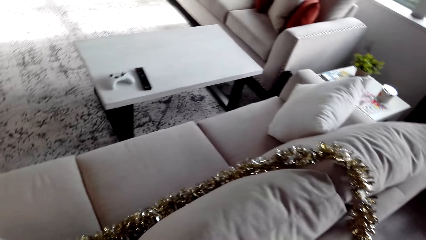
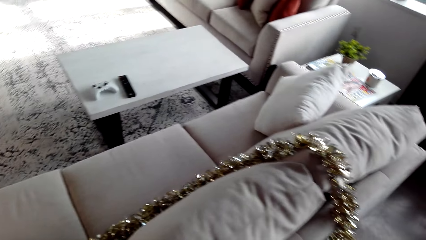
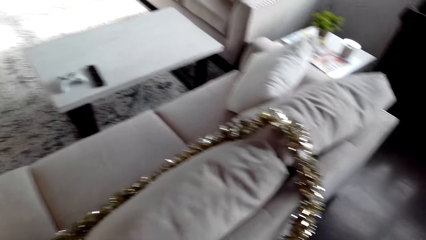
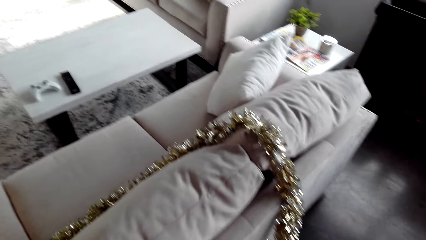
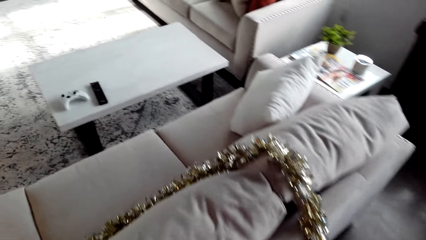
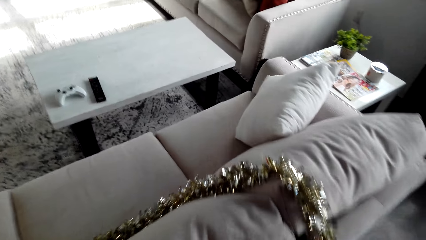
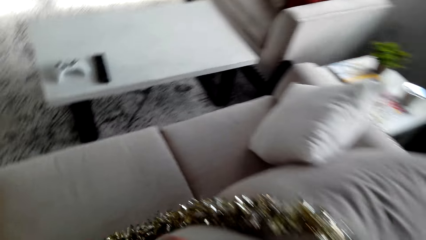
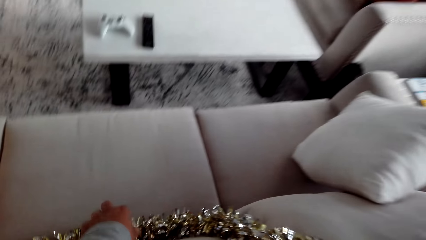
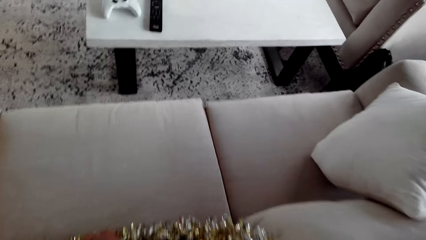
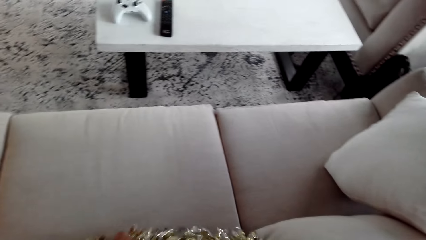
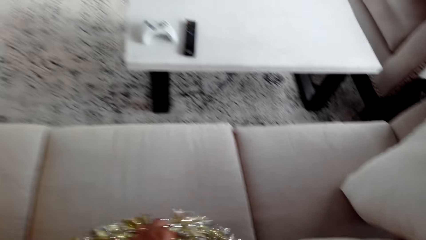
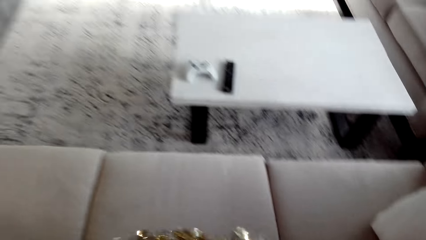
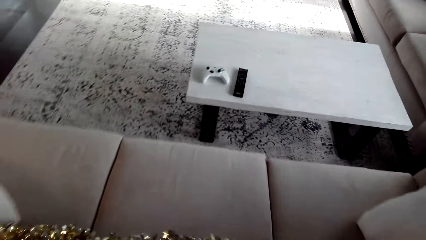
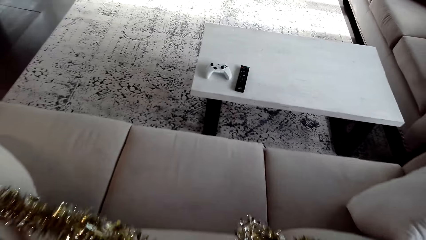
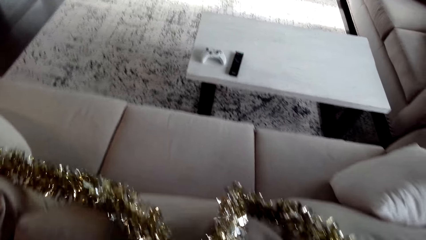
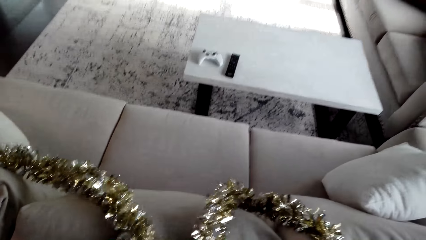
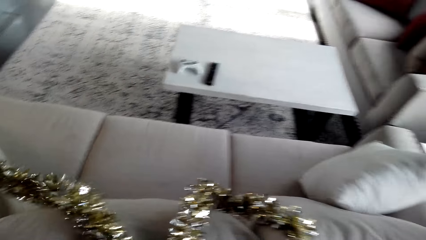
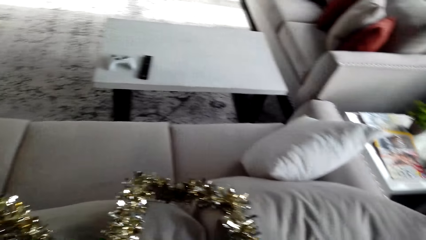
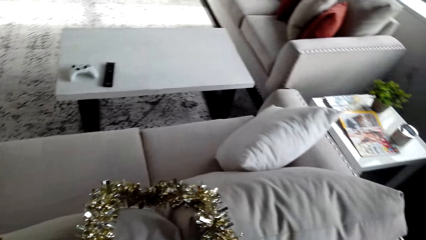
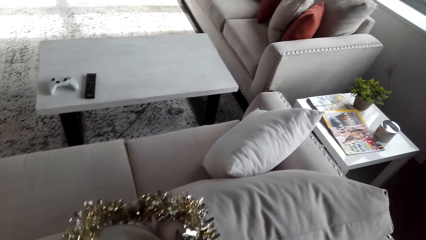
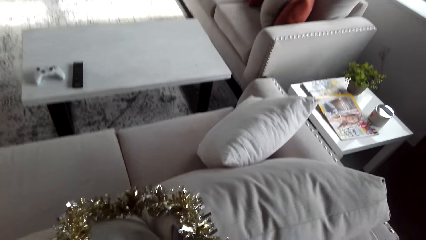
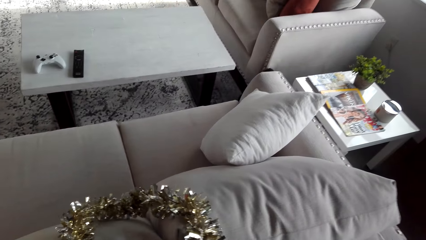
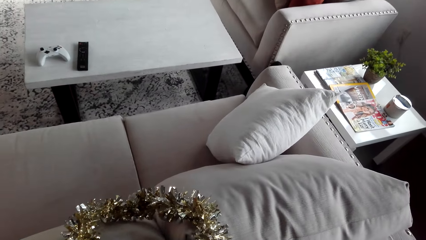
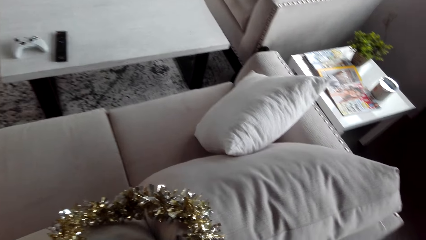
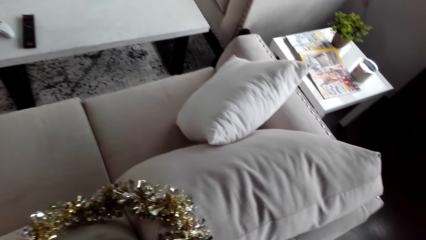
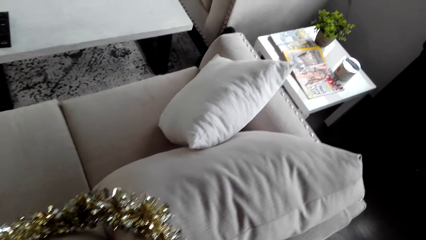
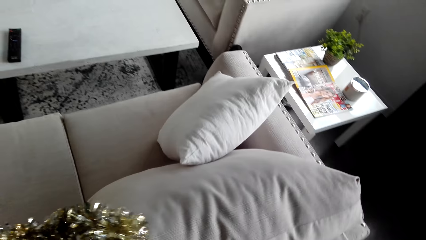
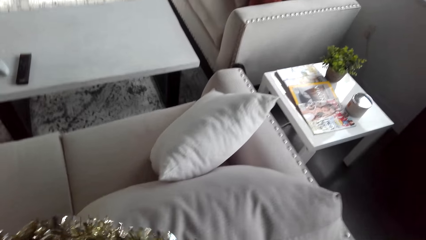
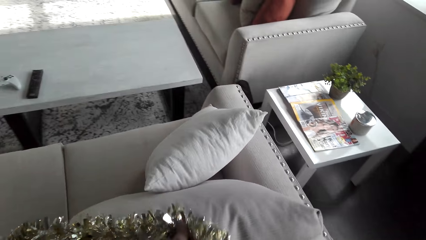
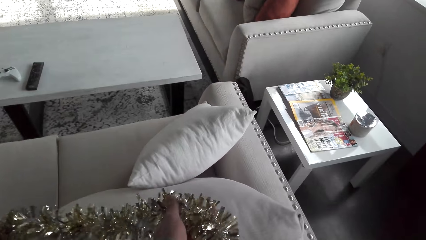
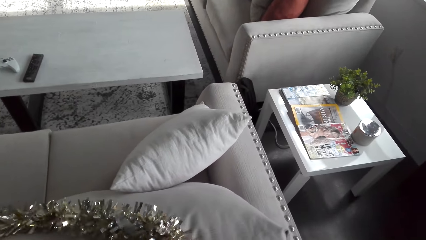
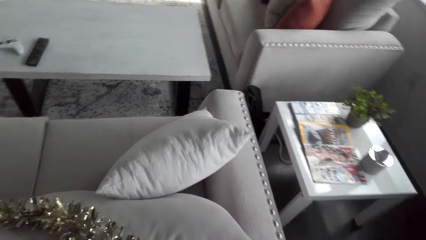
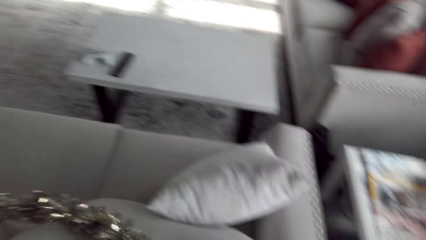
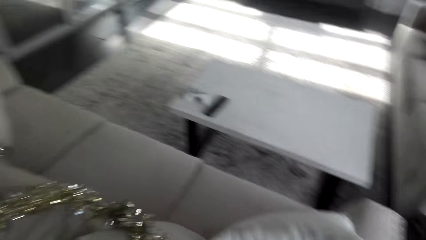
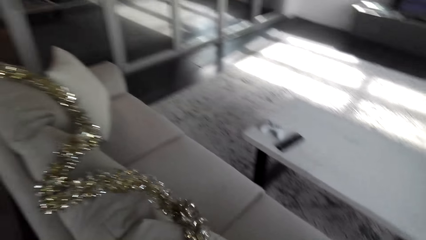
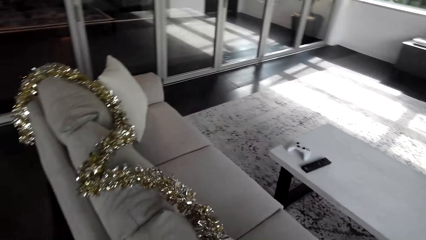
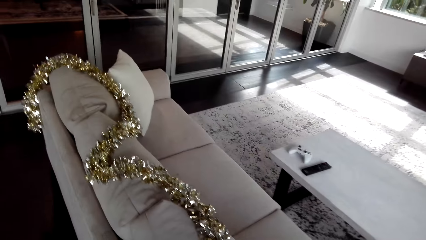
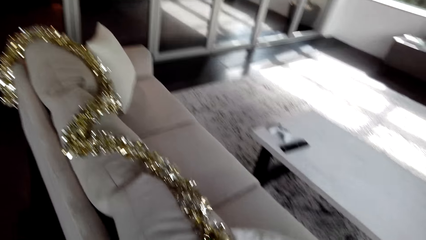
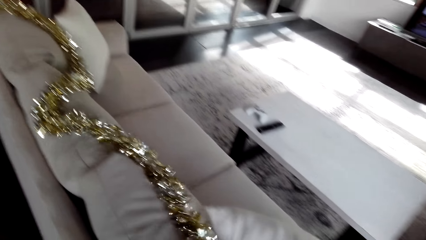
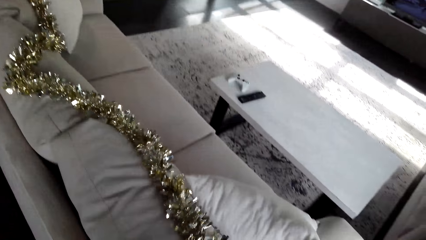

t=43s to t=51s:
The camera wearer touches the tinsel.

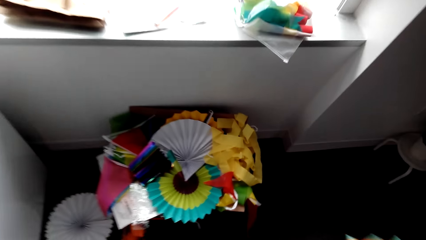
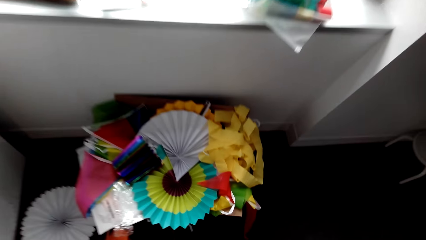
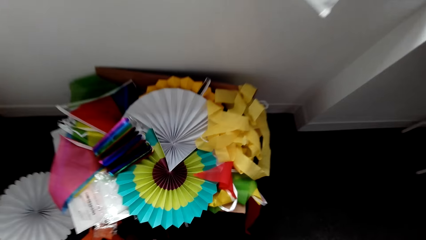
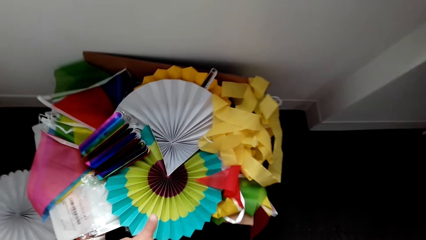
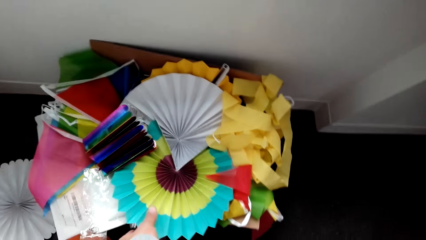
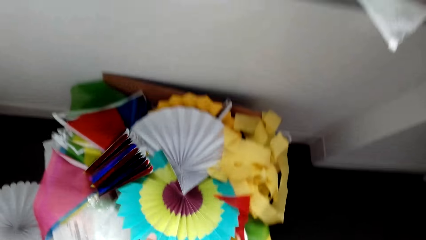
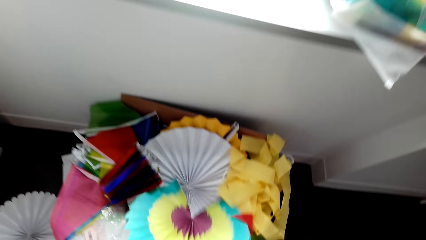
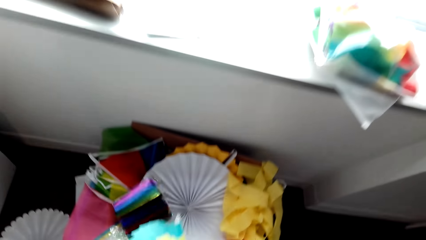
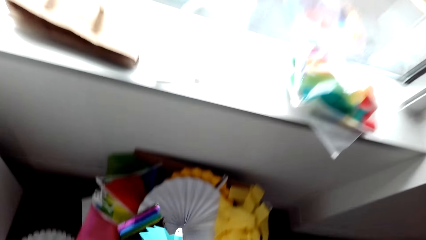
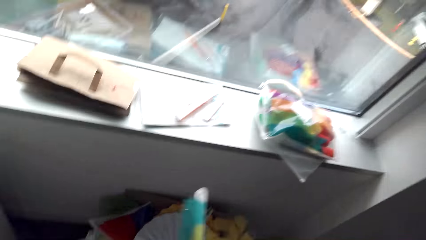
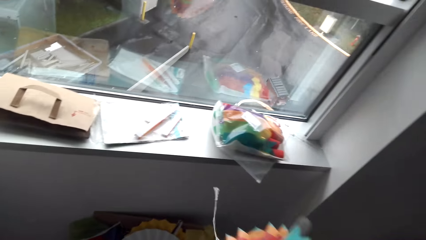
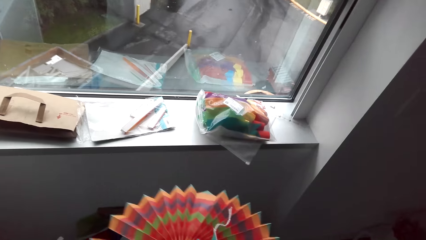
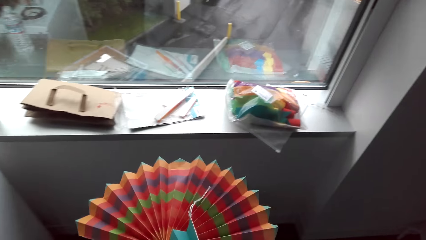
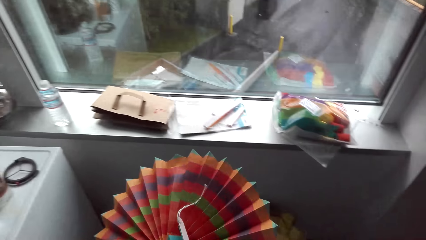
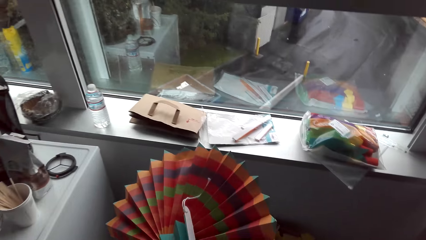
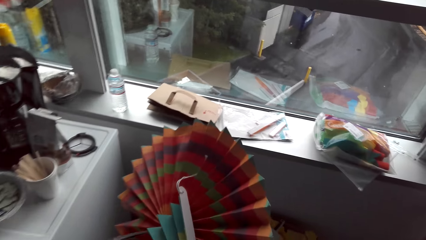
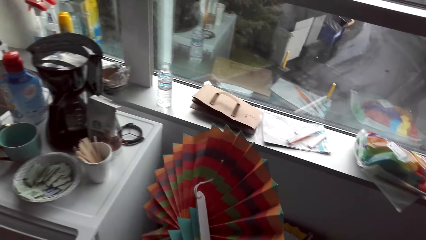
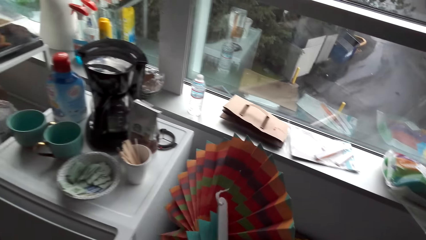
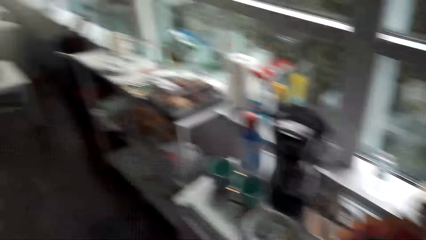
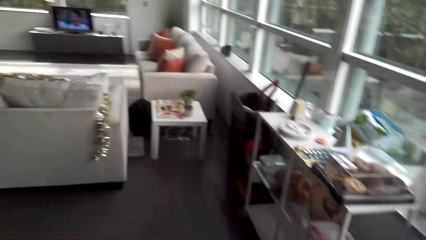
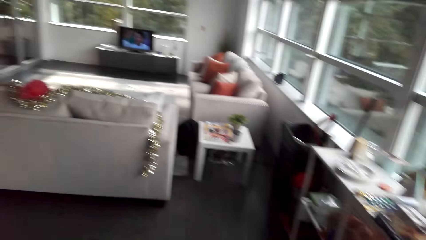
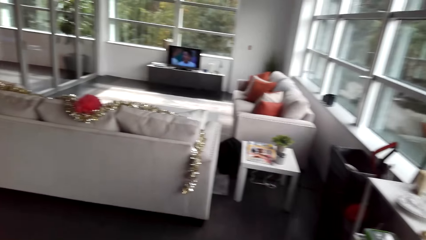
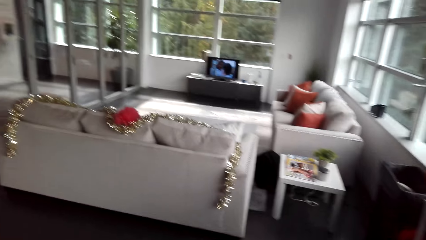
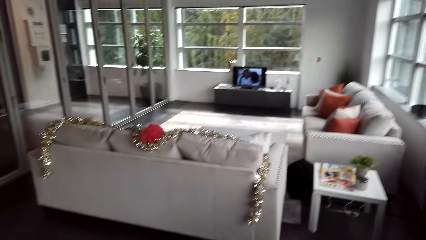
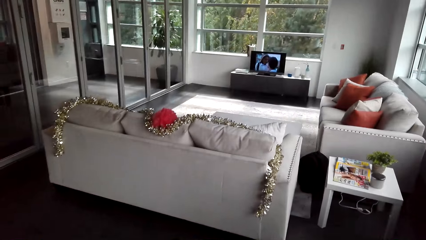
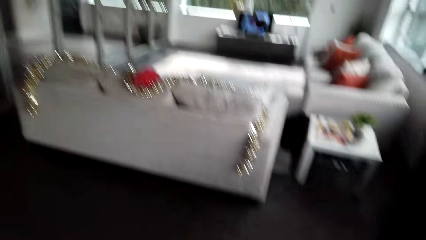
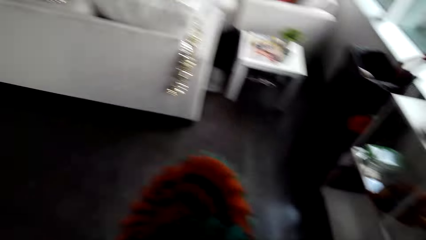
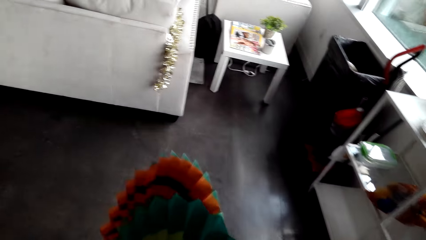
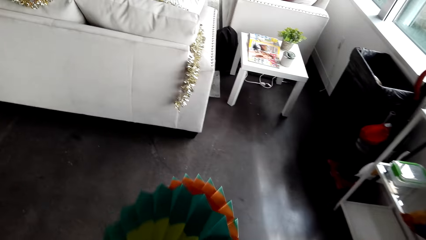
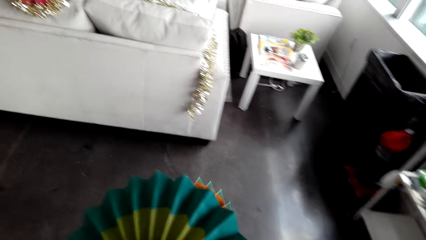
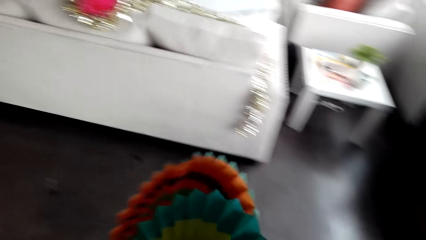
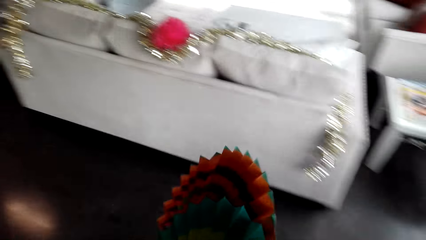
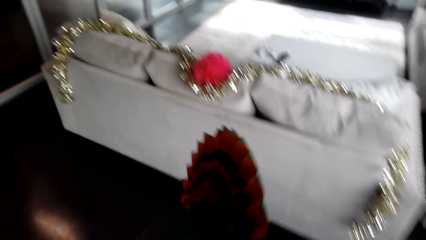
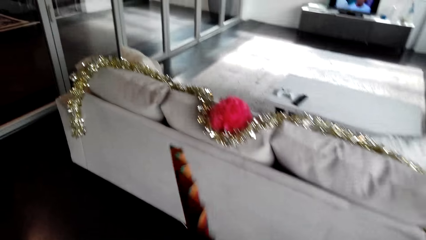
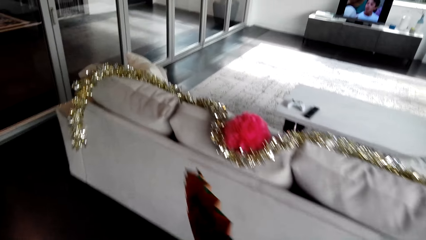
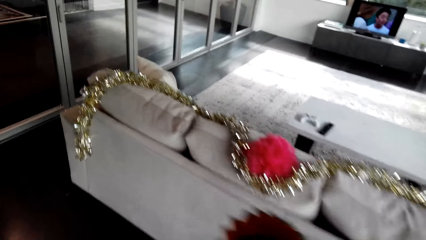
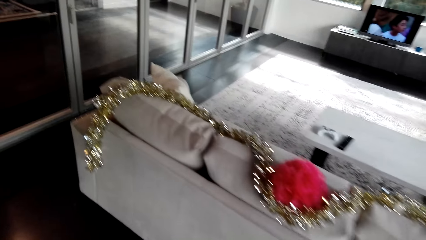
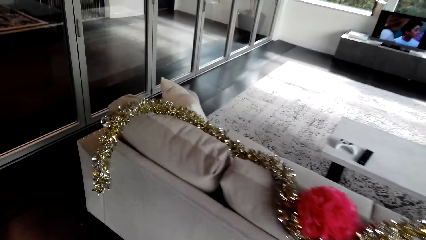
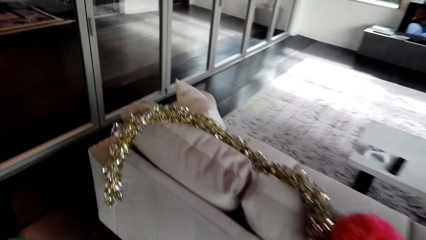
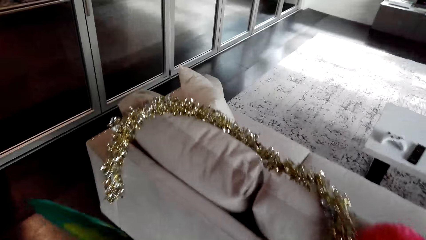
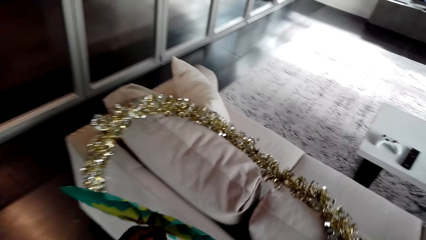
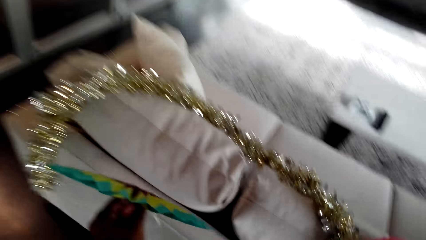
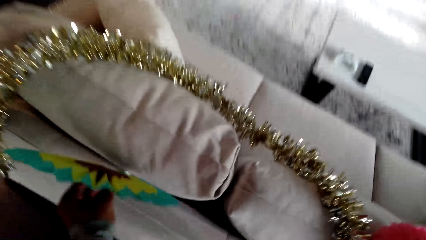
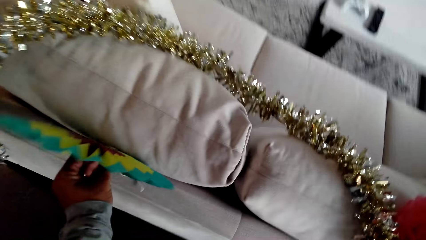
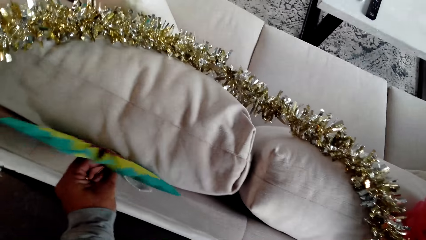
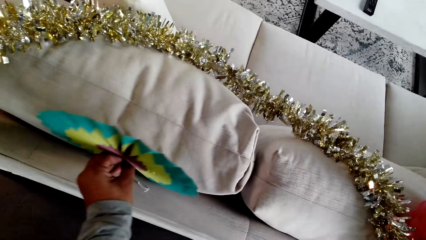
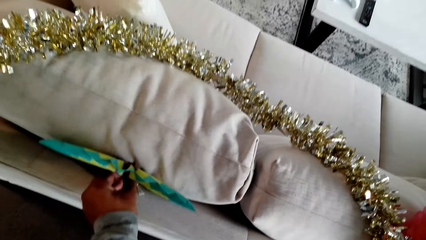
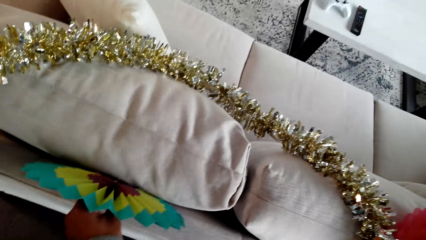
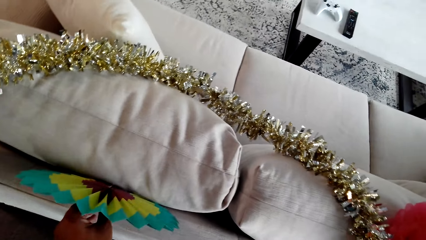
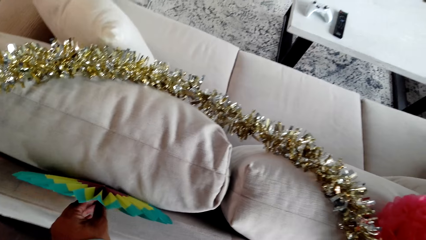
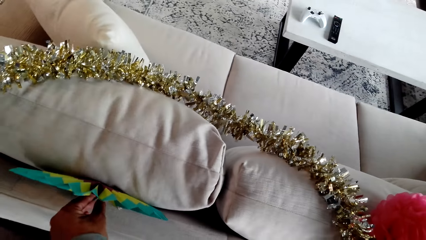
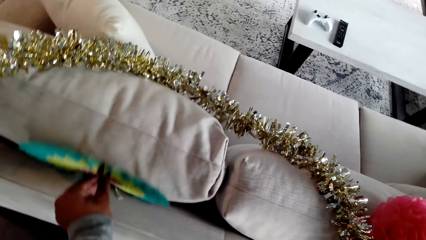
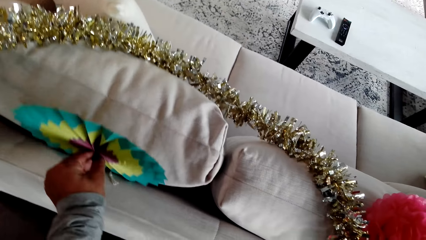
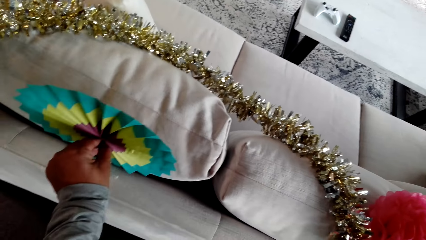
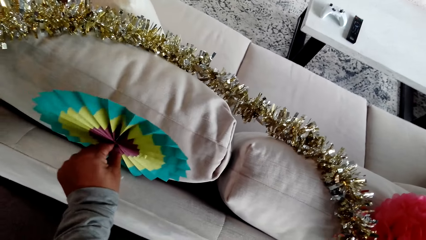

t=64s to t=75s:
The camera wearer picks decorations from the box. They carry a paper decoration. They decorate the sofa.
